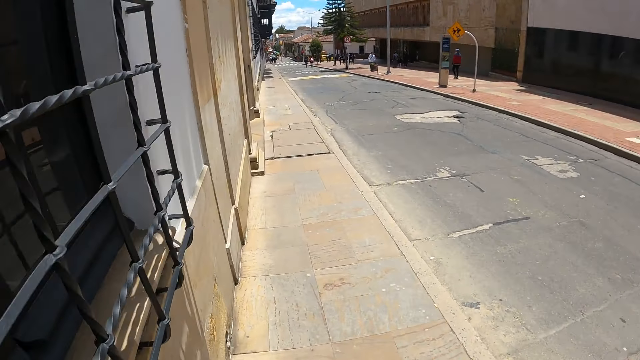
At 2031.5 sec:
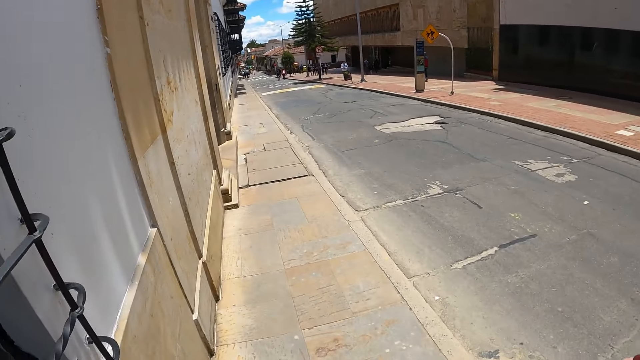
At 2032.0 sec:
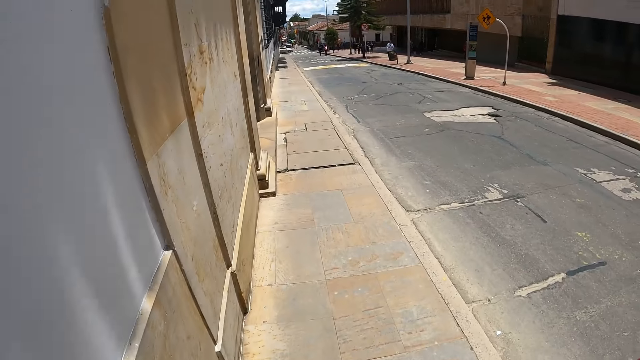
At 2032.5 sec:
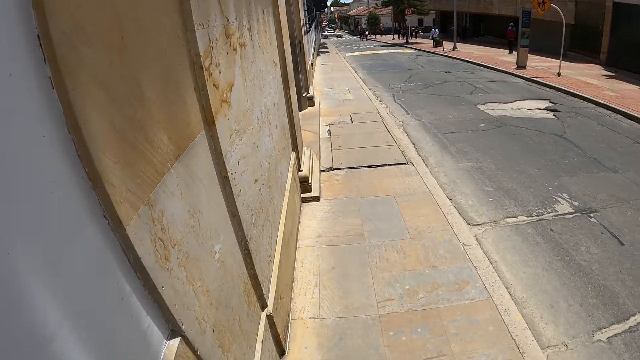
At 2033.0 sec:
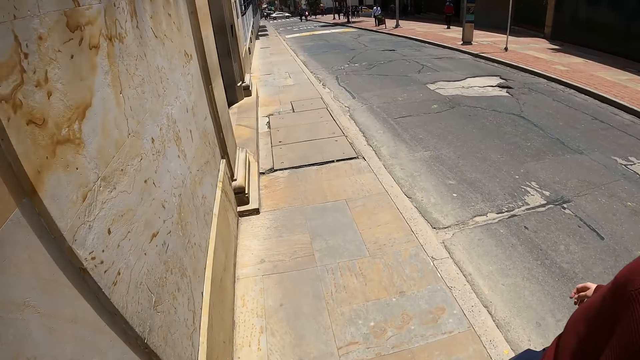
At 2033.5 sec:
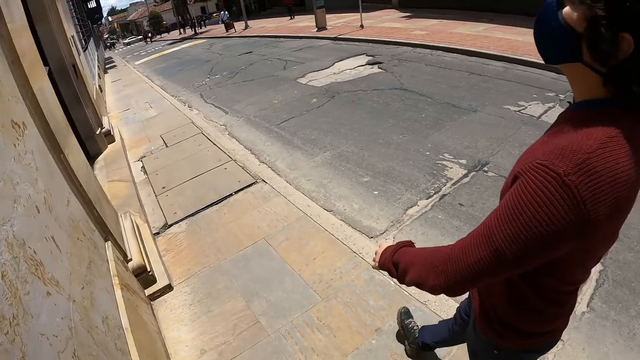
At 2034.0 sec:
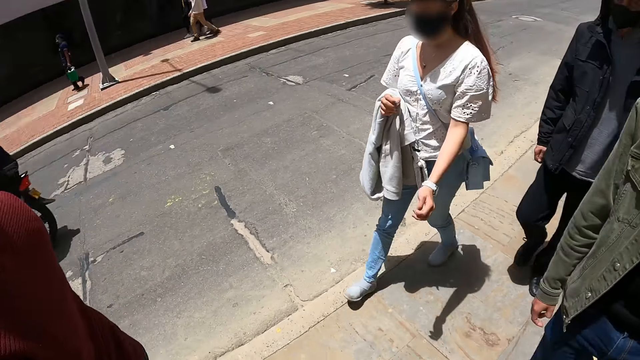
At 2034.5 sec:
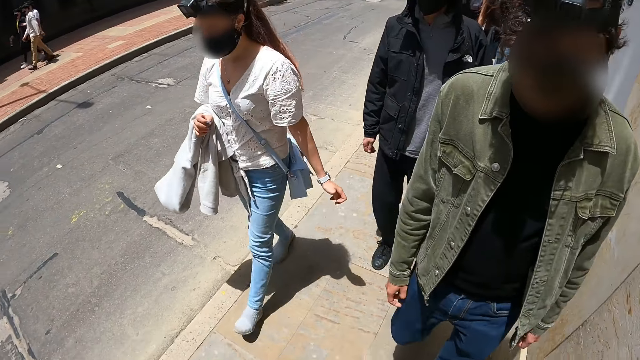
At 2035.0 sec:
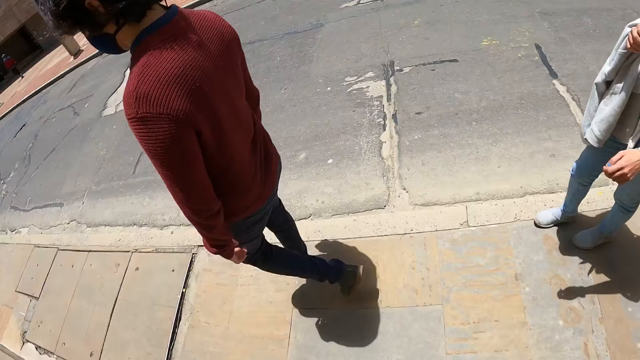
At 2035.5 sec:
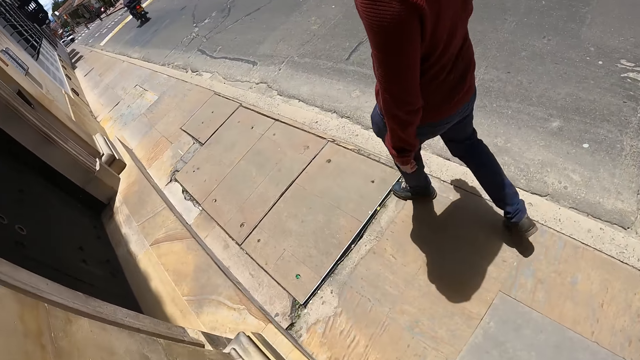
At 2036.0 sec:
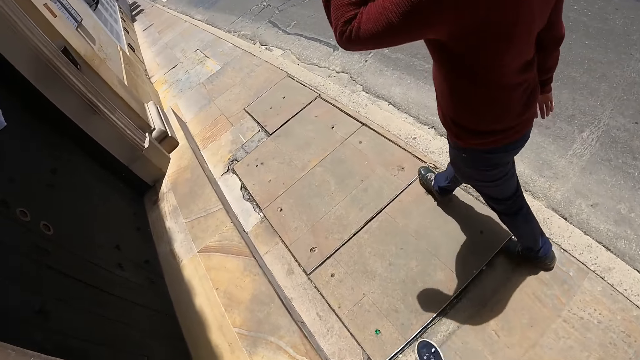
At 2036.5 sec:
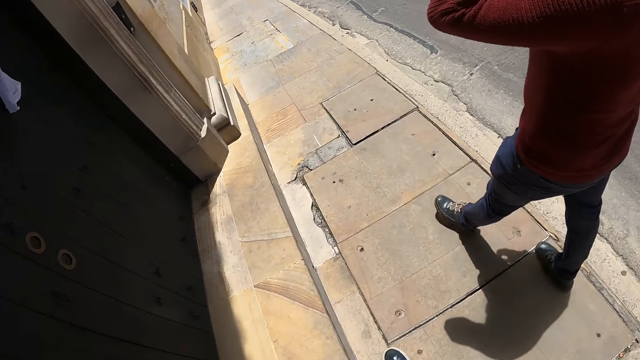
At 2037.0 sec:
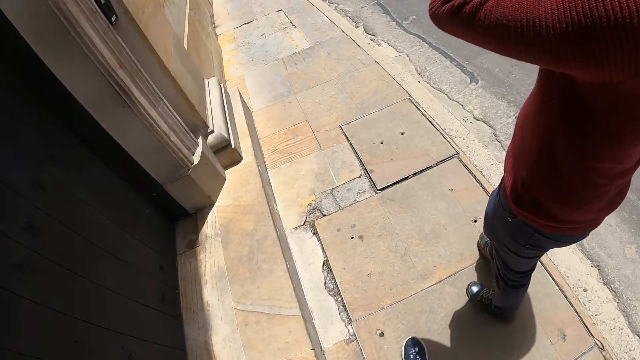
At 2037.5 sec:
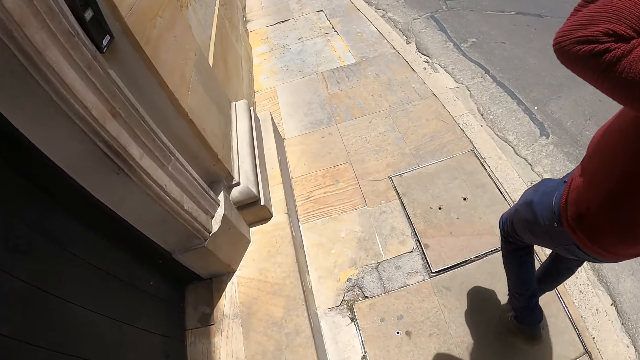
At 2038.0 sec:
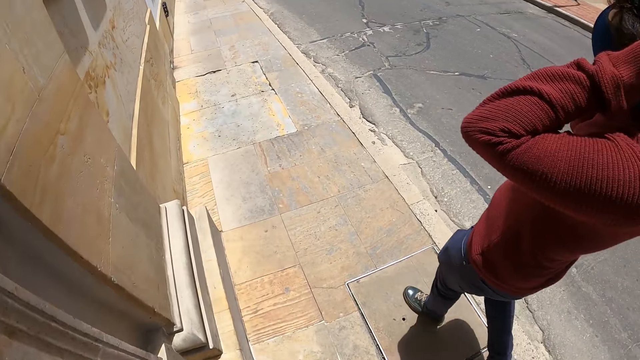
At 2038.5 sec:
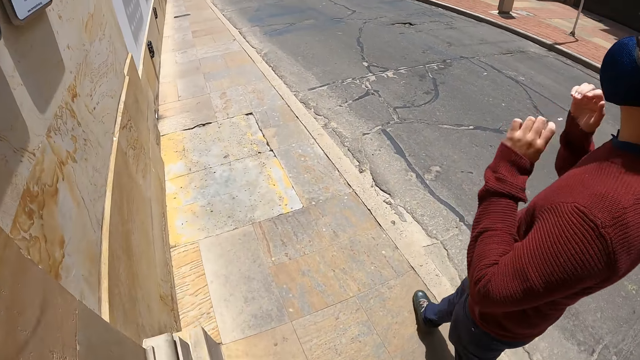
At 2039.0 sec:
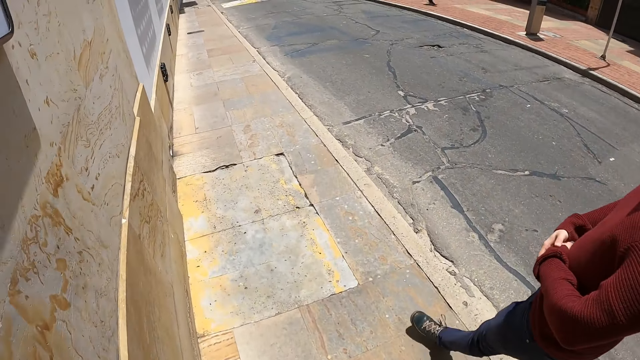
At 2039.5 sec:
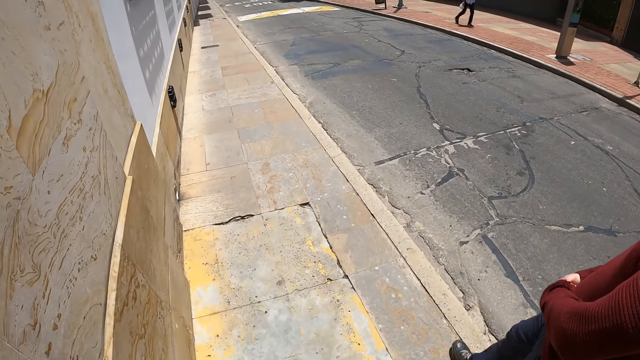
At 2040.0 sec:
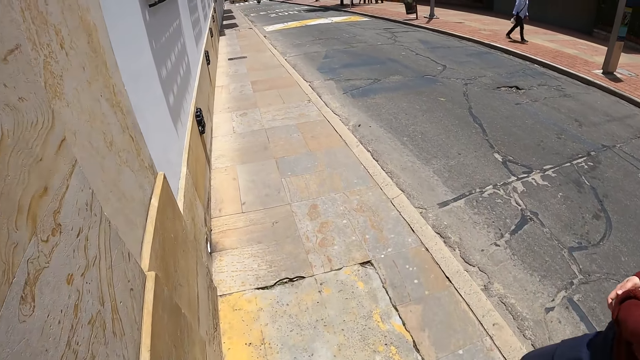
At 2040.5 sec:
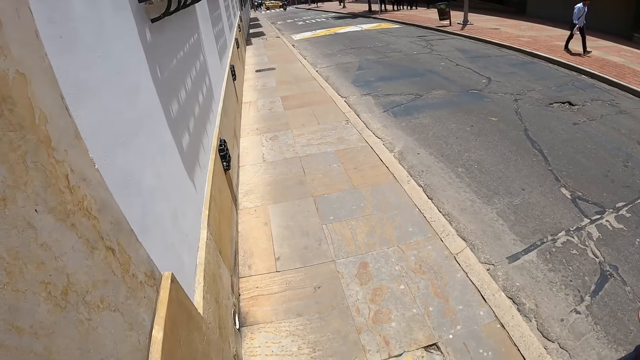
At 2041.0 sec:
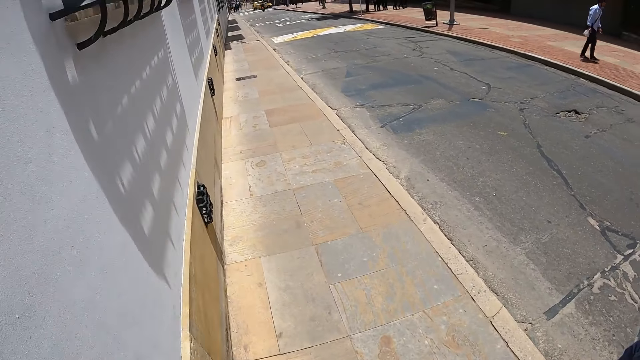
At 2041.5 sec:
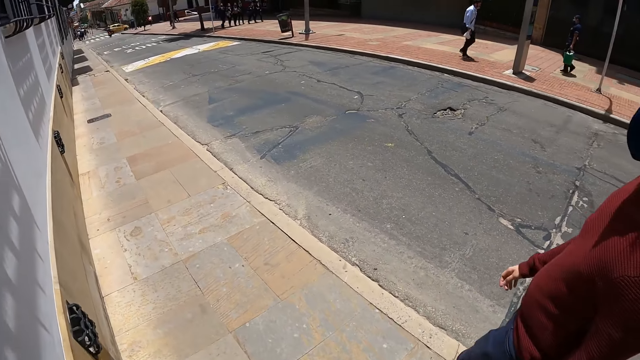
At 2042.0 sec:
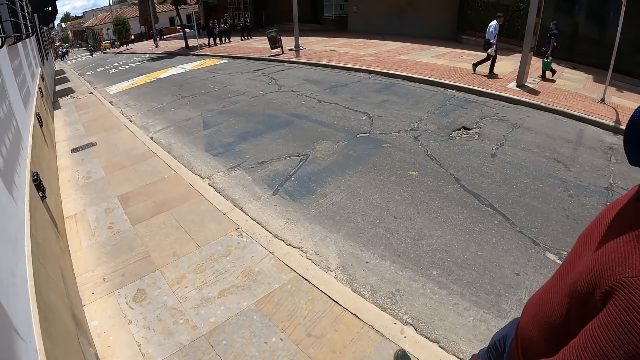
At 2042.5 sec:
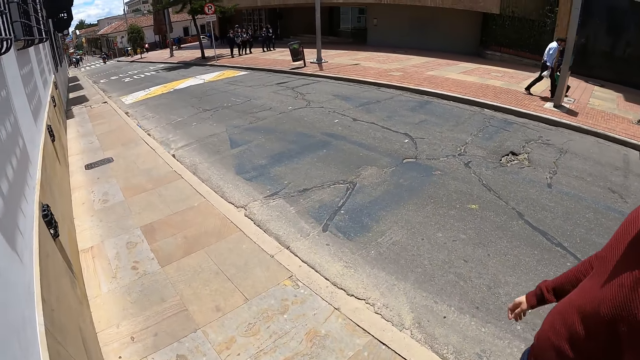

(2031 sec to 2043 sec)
The camera wearer turns back. A man walks in the sidewalk. A lady walks in the sidewalk. Another man walks in the sidewalk. Another man walks in the sidewalk. The camera wearer walks in the sidewalk.

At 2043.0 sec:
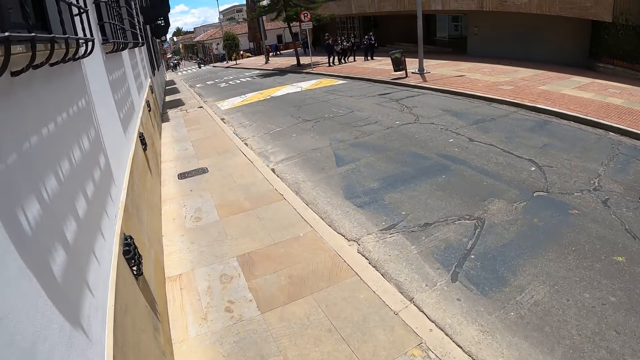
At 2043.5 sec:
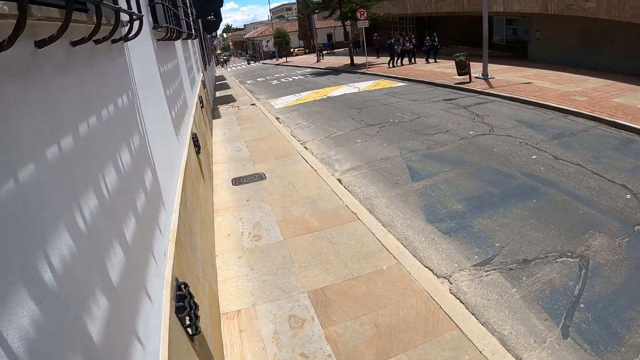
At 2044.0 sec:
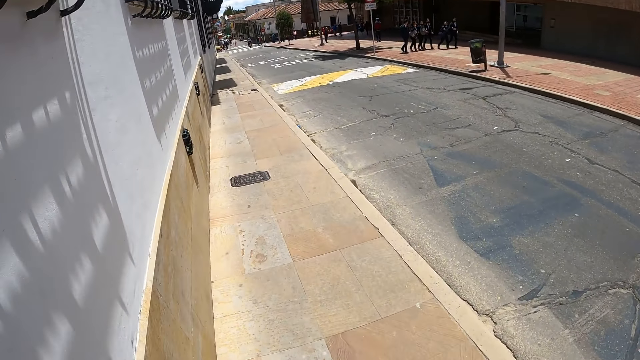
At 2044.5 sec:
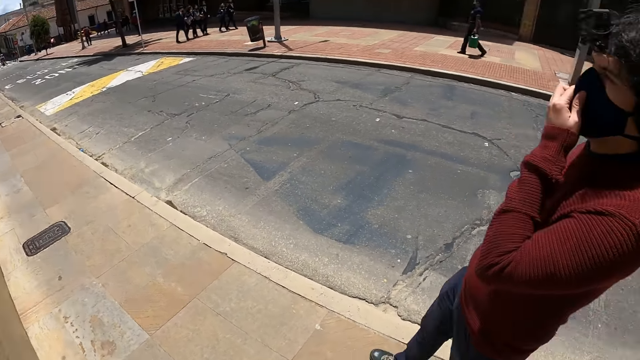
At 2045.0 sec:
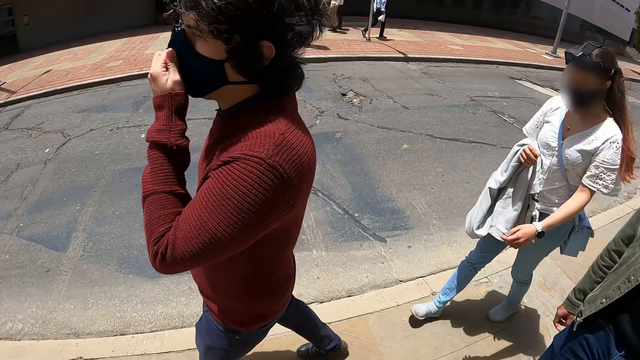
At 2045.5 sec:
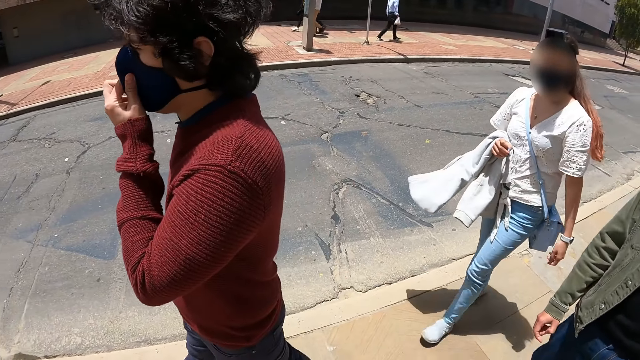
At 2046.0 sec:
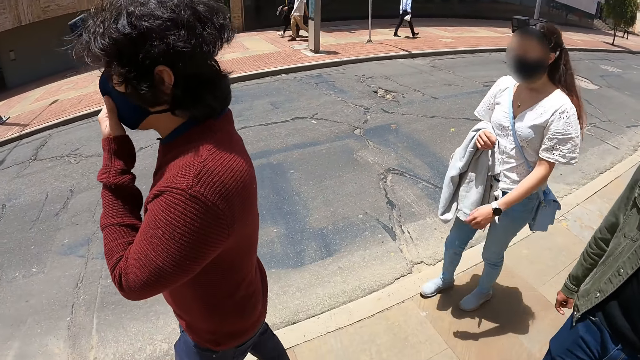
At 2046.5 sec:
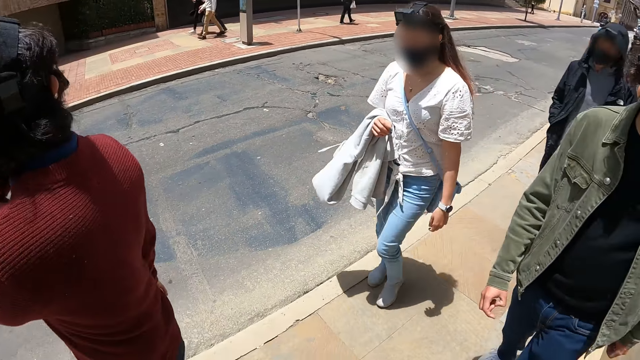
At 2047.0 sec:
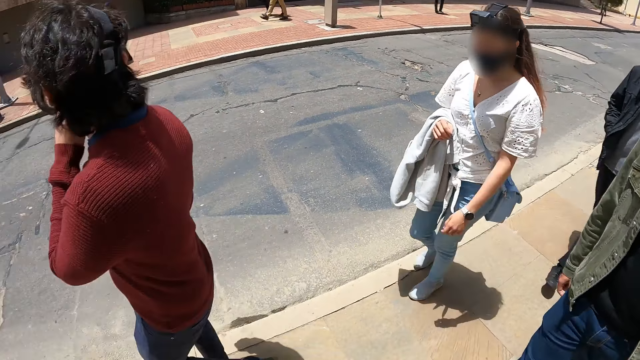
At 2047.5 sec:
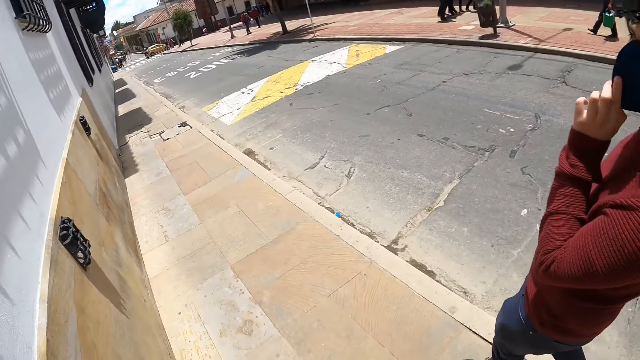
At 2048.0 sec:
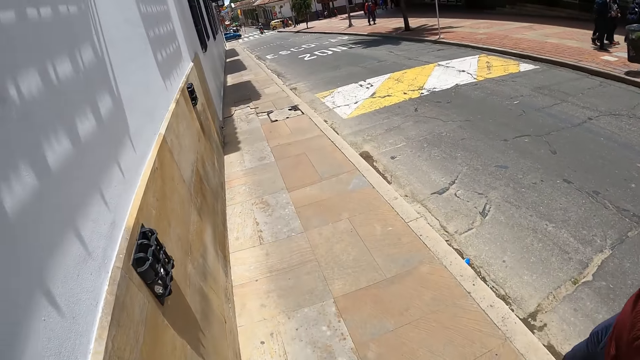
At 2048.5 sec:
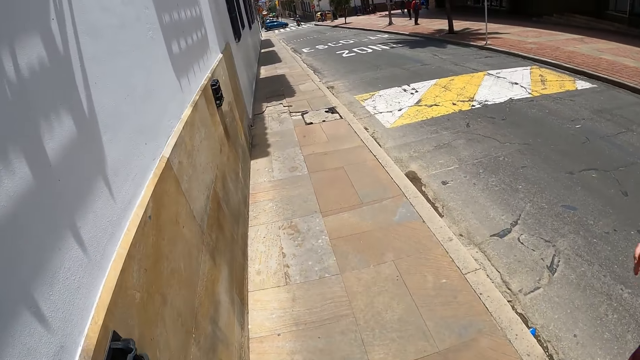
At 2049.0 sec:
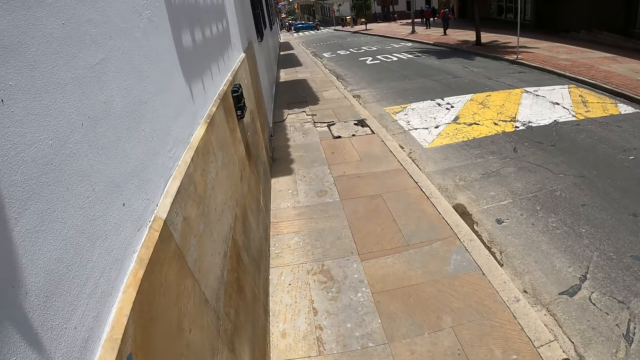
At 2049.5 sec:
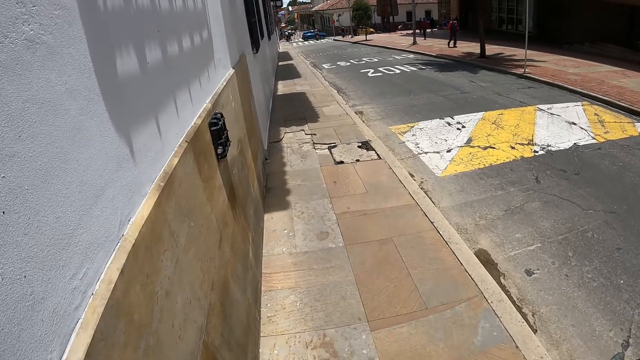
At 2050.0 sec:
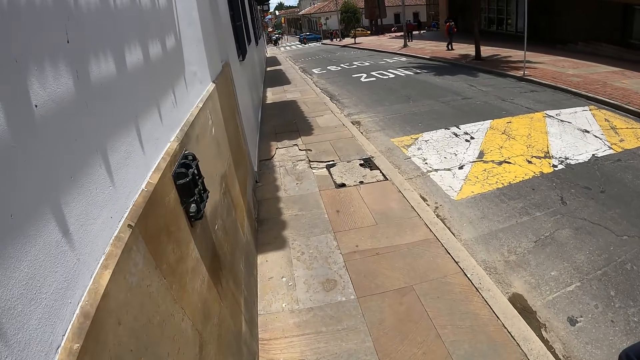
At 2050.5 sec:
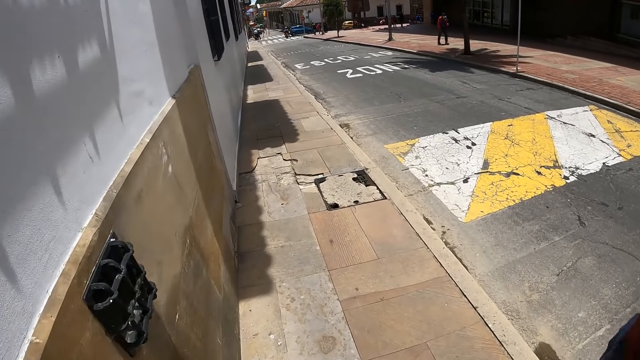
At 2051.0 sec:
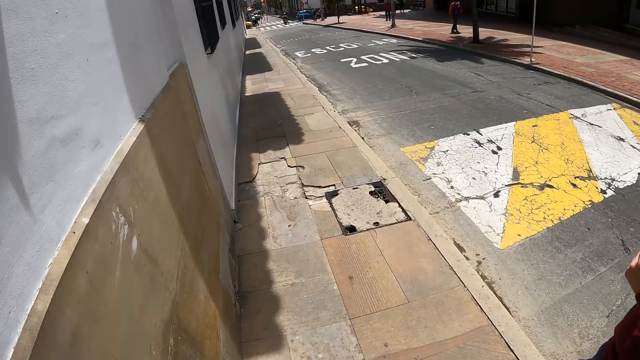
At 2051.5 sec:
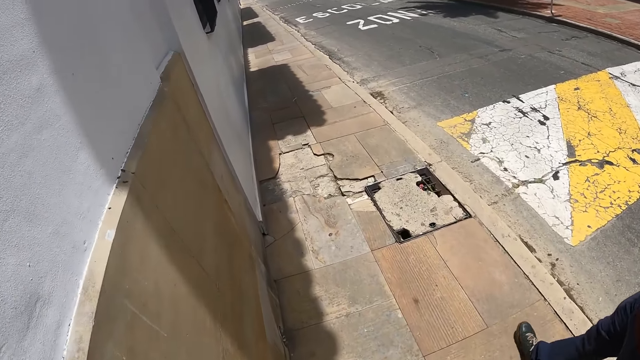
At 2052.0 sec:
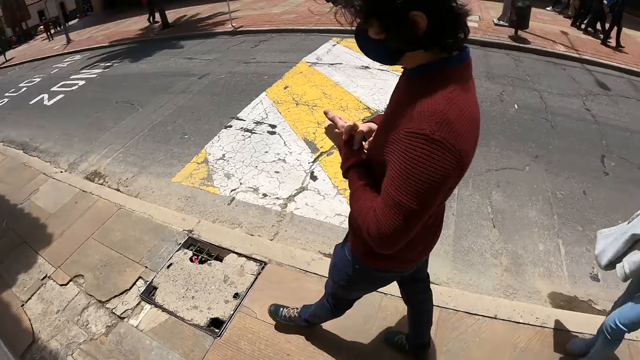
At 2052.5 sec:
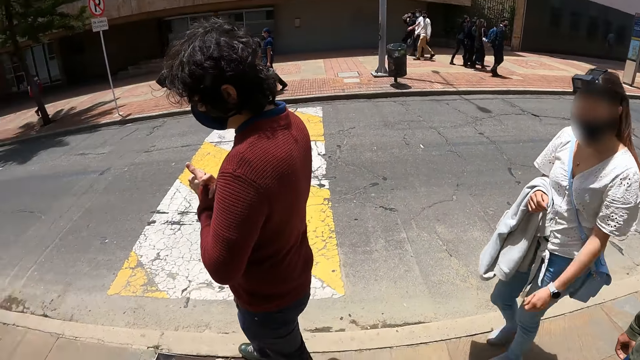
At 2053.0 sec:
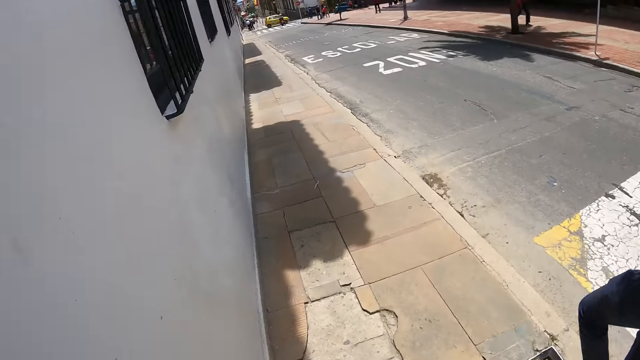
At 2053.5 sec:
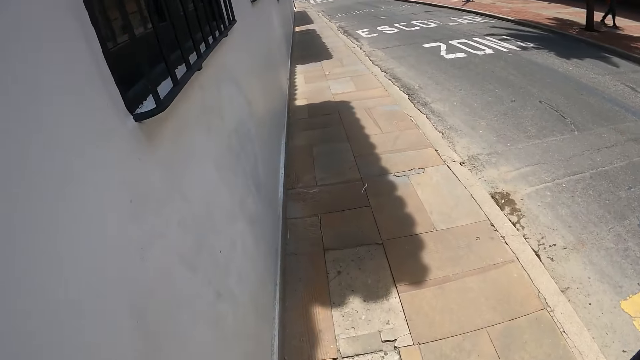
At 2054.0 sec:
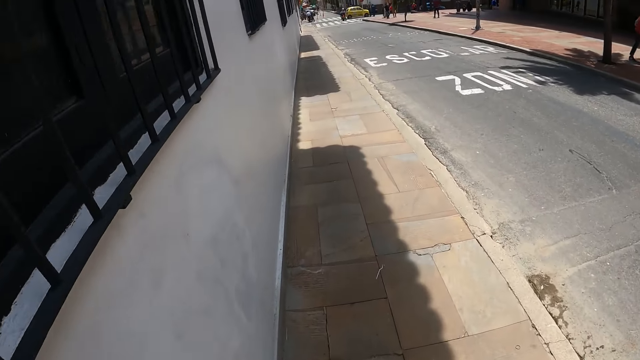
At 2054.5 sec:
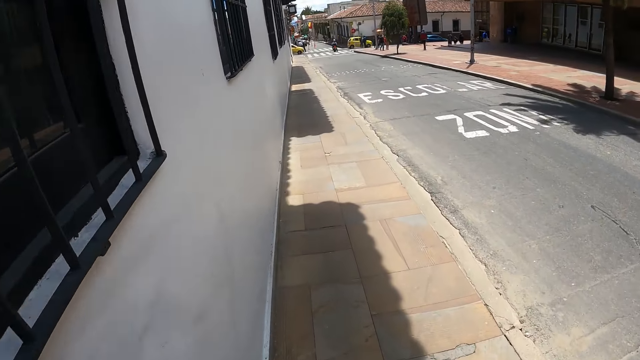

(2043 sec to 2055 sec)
The camera wearer looks back. They look back again.
